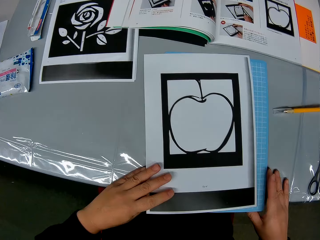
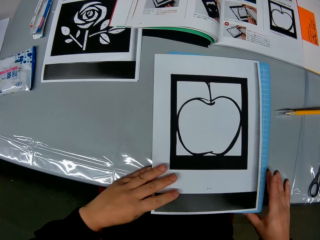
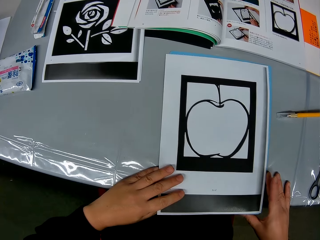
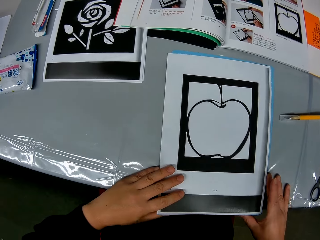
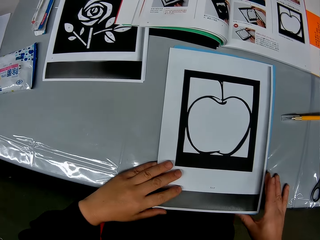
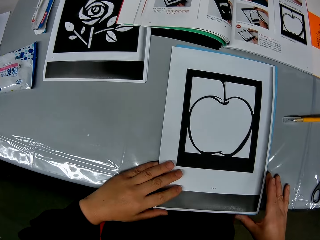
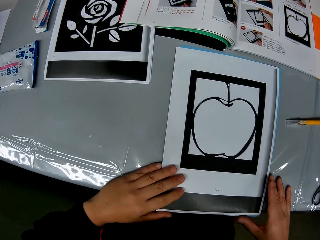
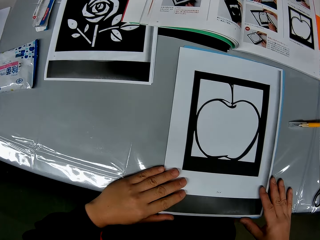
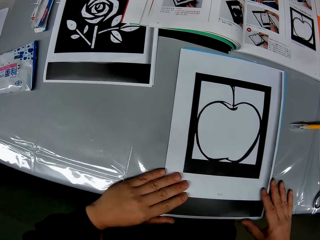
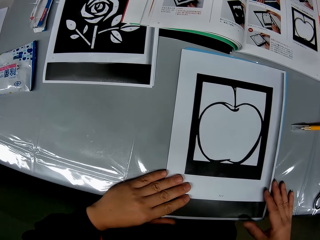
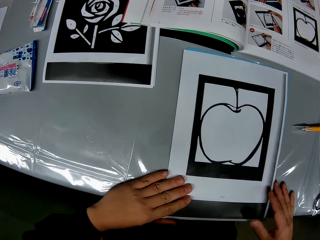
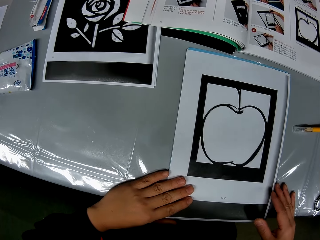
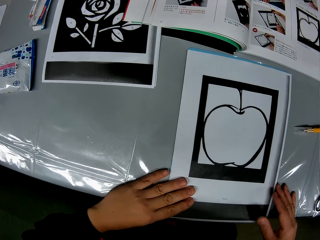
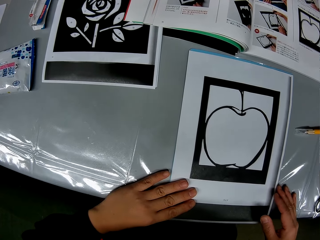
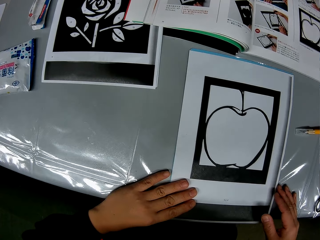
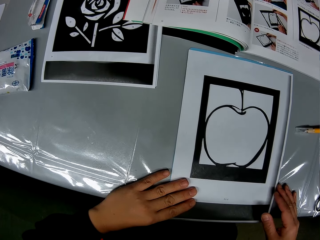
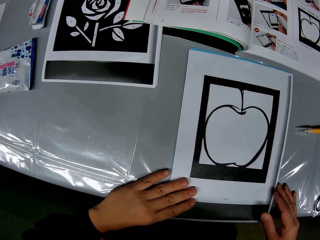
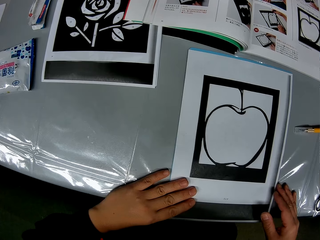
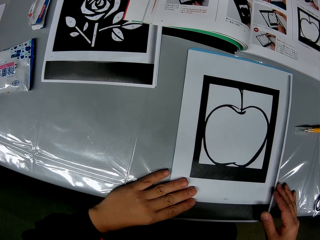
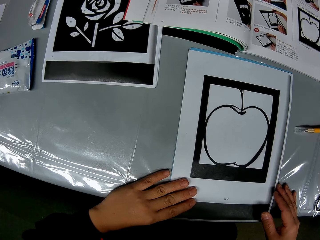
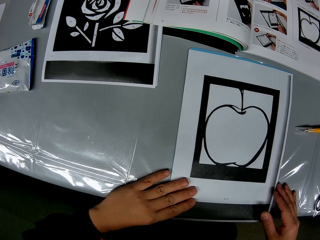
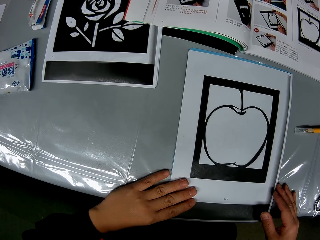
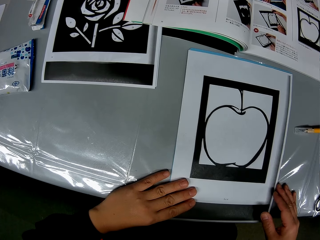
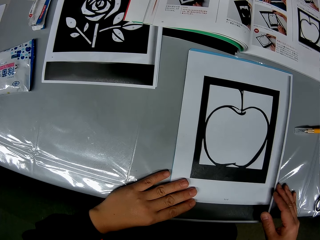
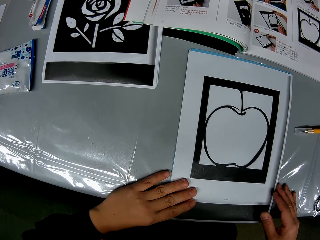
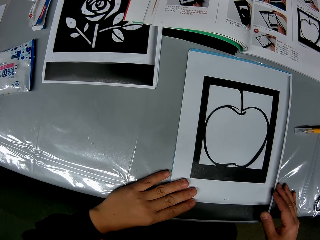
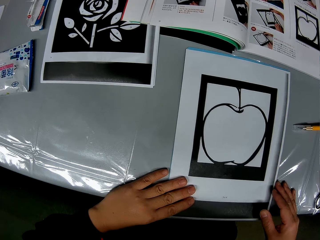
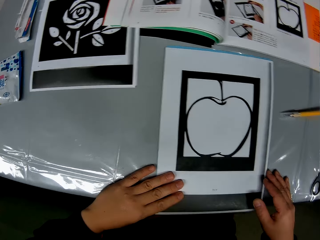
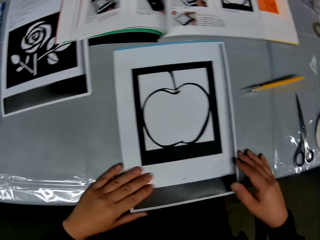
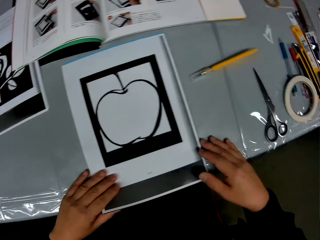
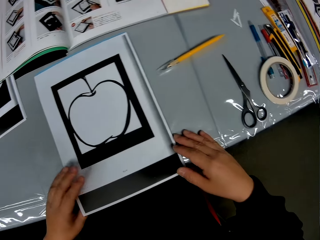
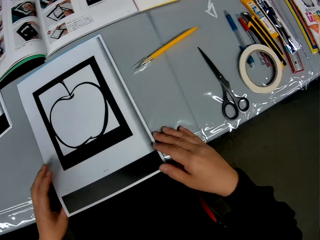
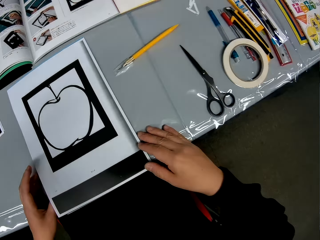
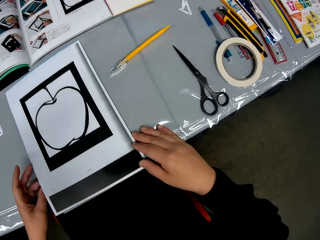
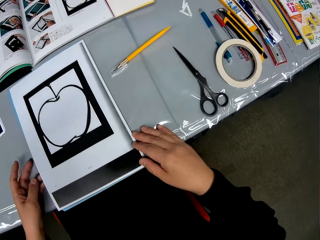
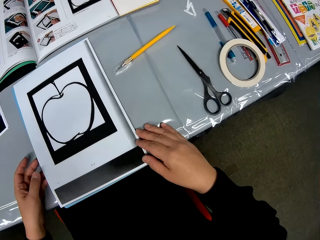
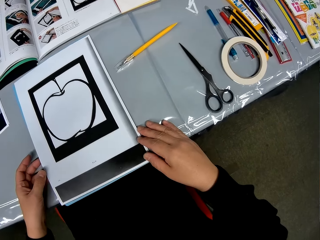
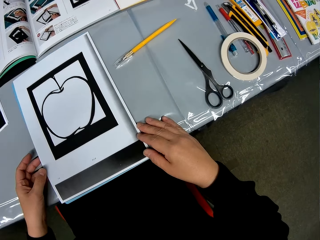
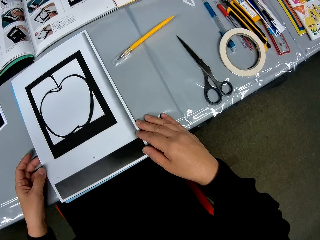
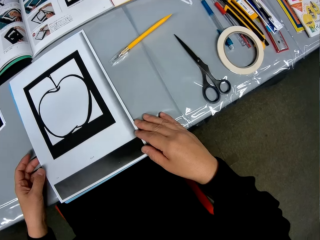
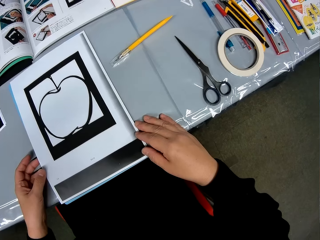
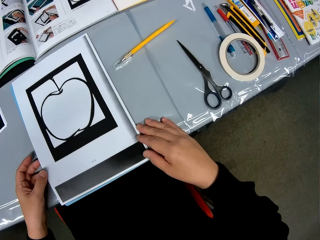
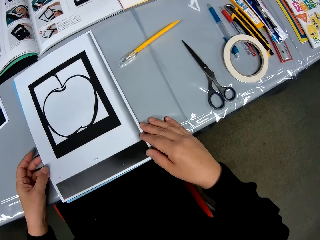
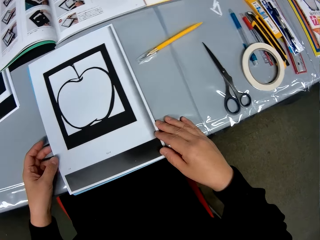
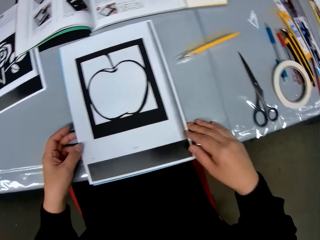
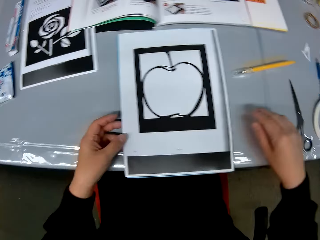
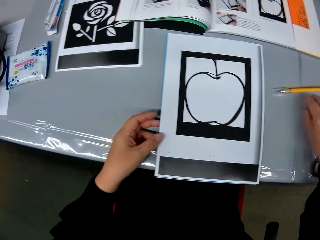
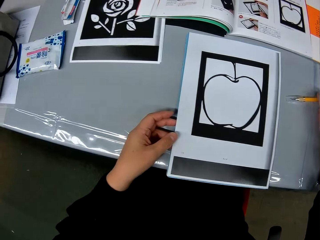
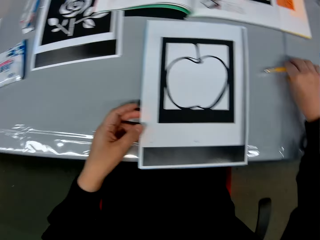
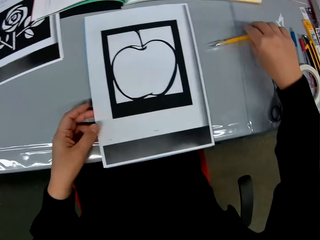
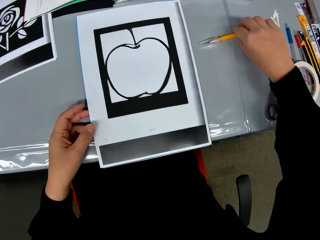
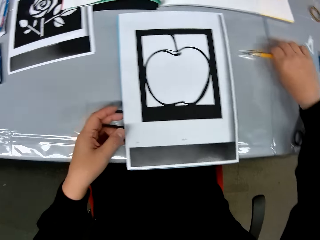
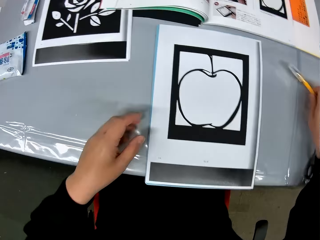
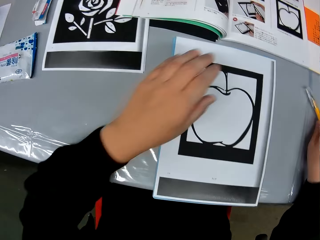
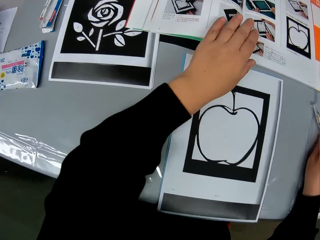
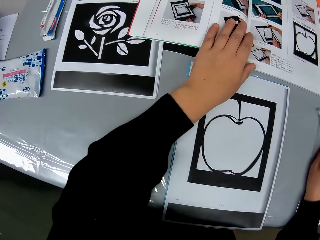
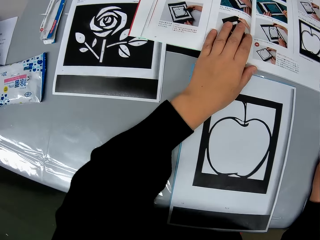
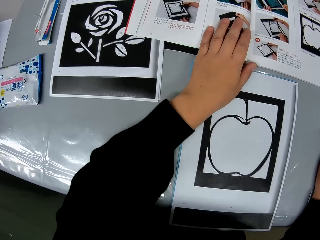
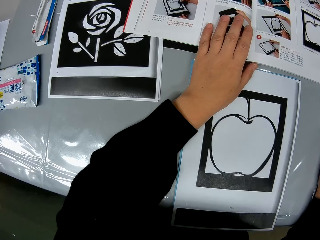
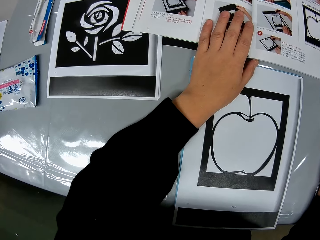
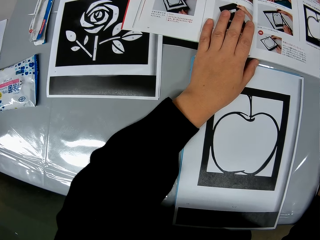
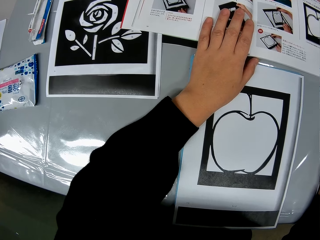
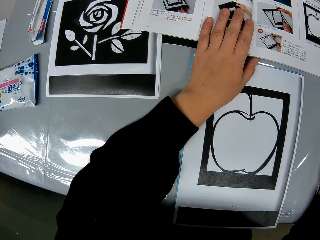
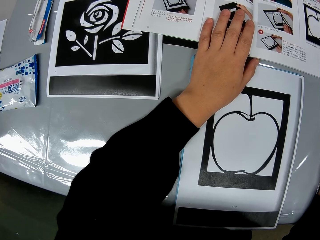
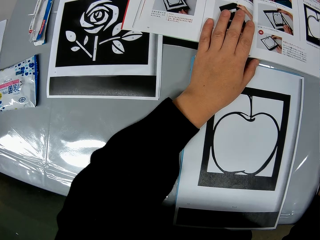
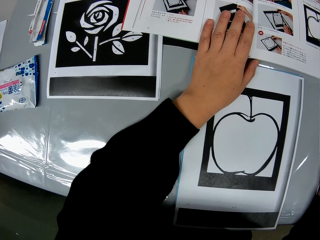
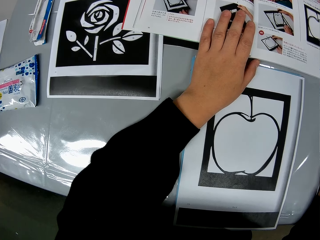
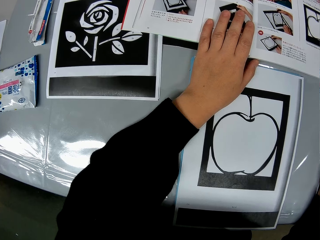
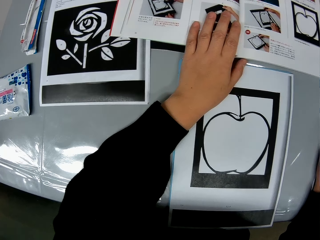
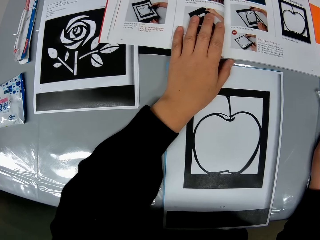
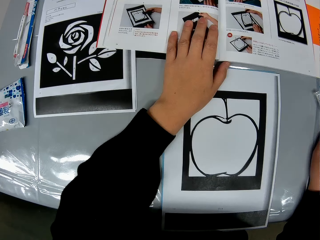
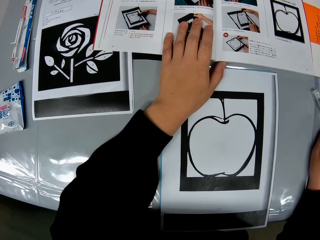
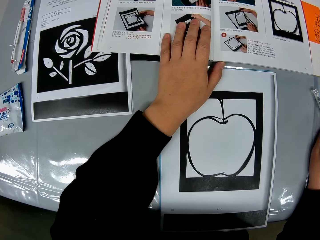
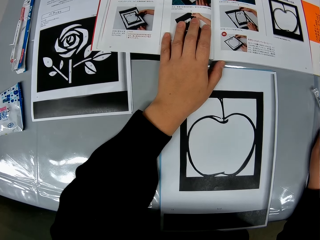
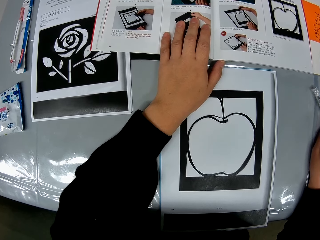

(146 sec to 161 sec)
The camera wearer looks at a drawing paper on a cutting mat. They look around a table. They pick up a craft knife from the table. They hold a drawing book on the table. They look at the drawing book on the table.

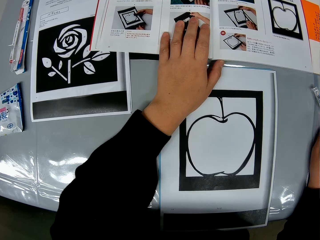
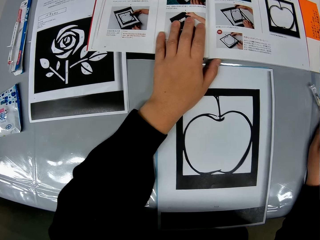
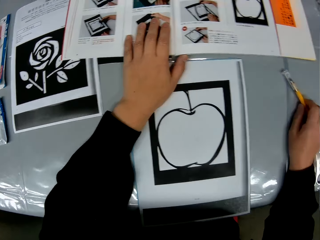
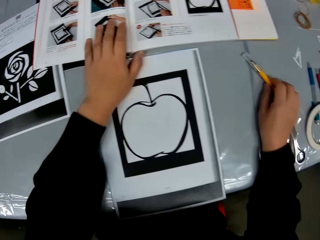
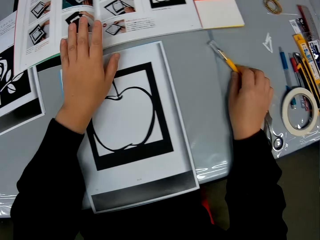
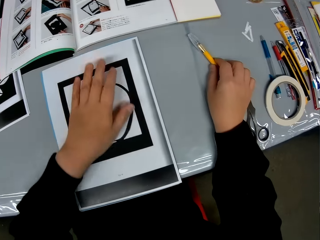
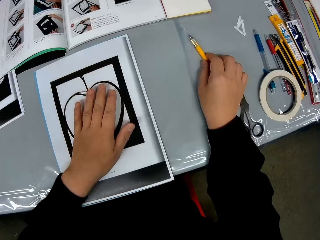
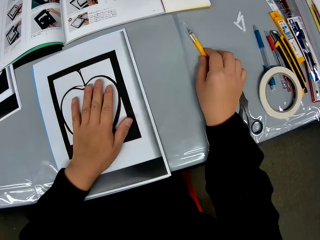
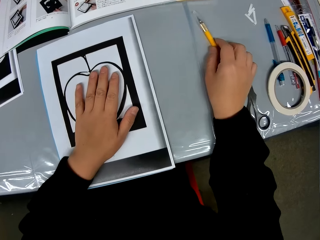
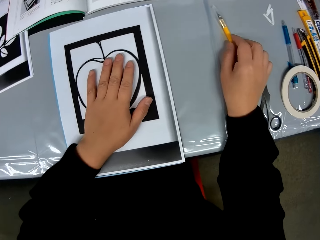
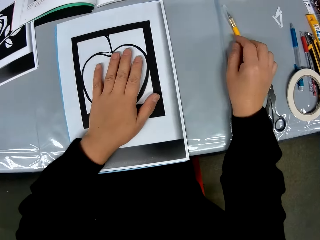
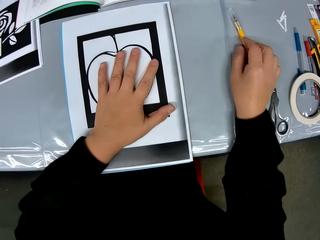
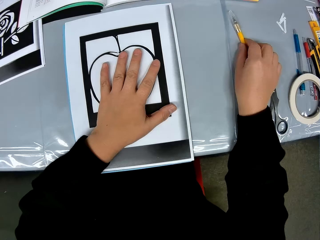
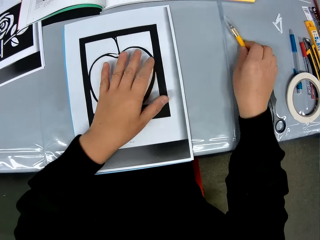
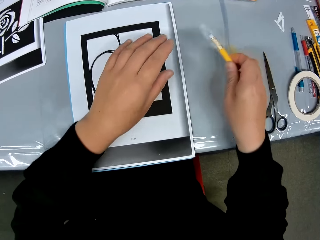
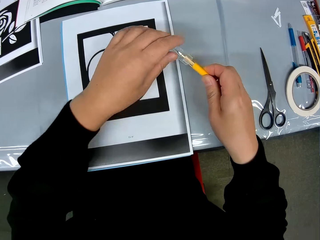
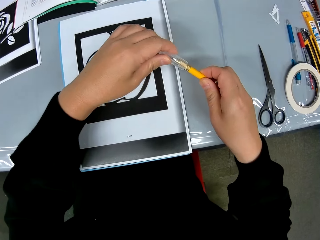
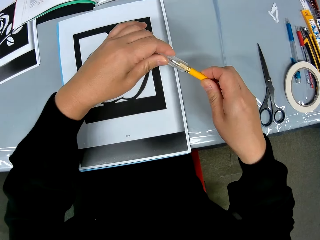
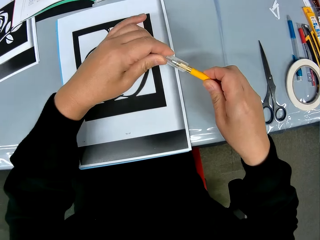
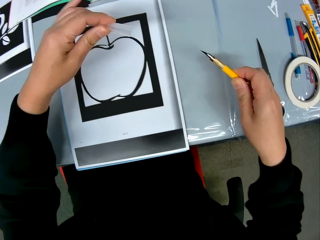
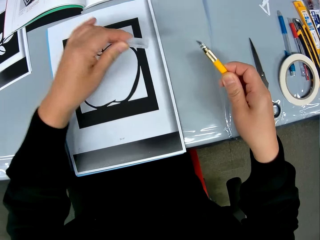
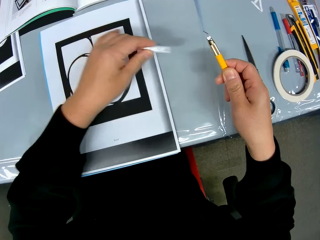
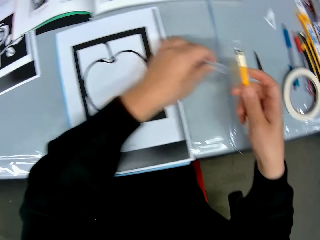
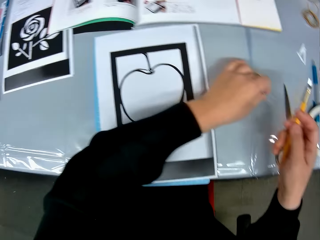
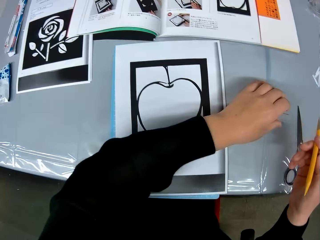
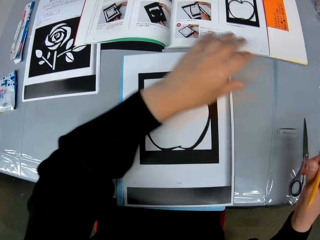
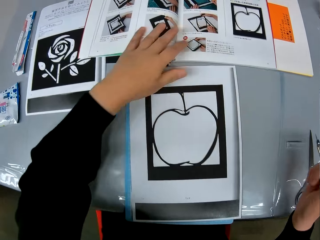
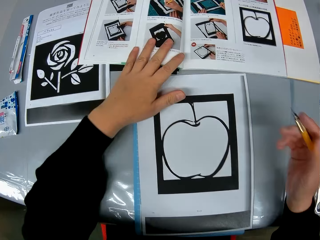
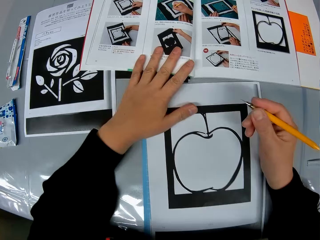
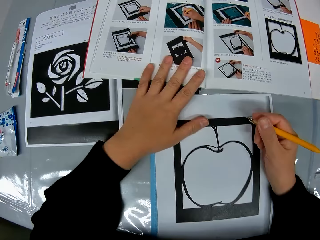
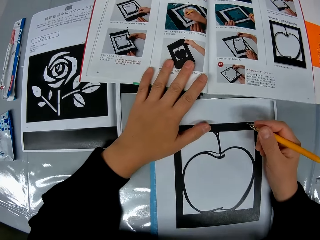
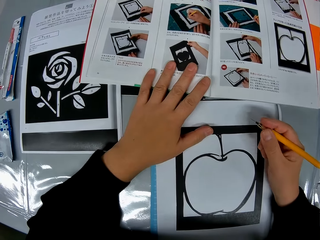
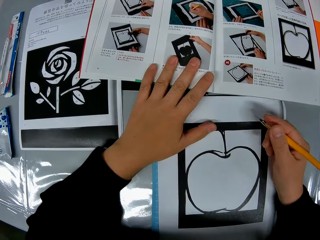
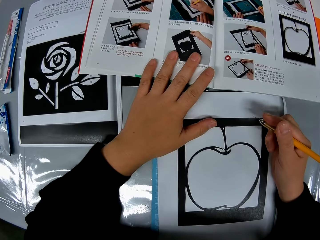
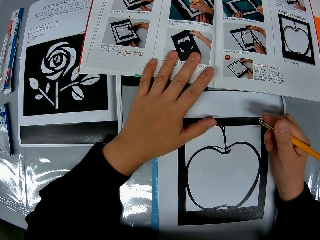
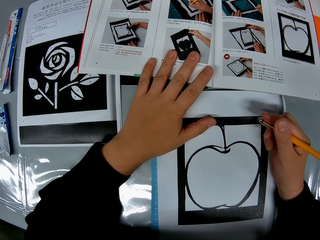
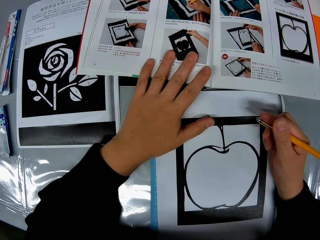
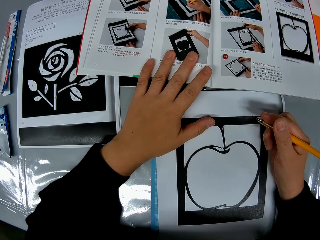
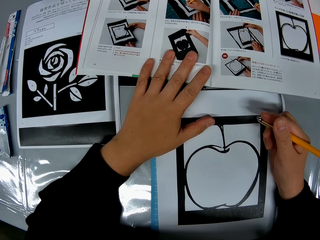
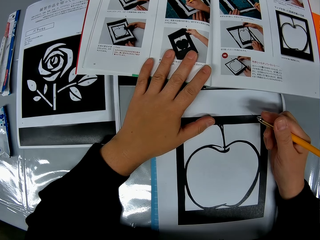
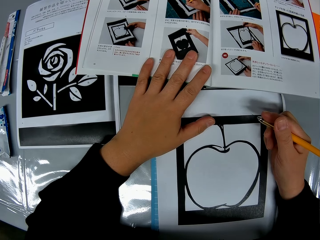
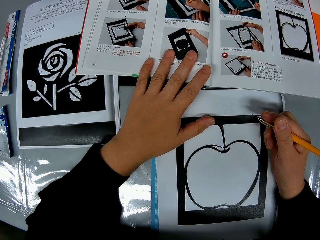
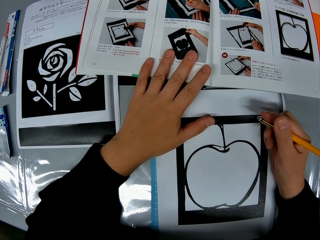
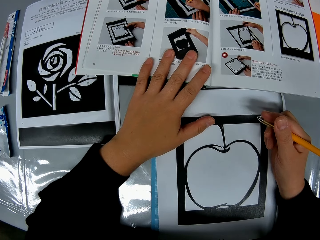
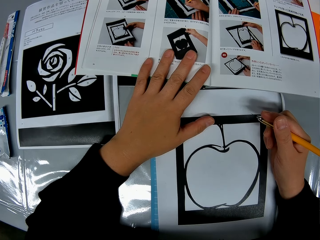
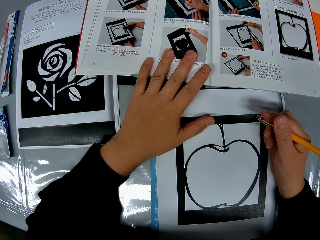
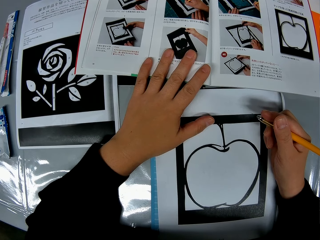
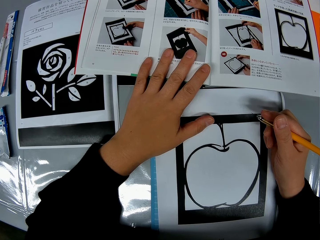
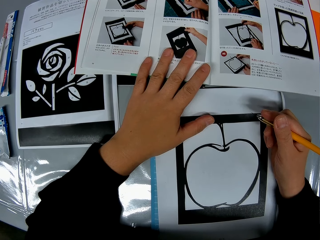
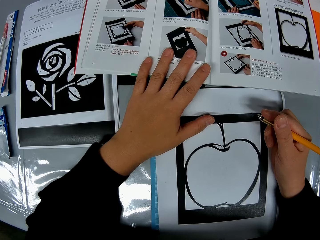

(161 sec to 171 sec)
The camera wearer holds the drawing paper on the cutting mat. He removes a lid from the craft knife in his hand. He puts down the craft knife lid on the table. He holds the drawing paper on the cutting mat. He reads from the book on the table.
